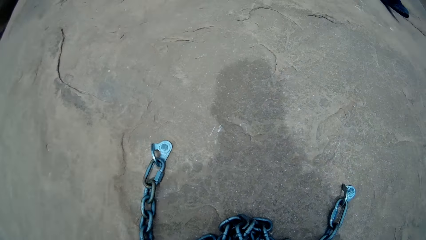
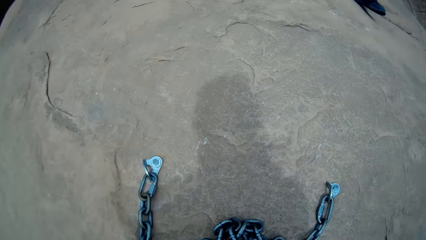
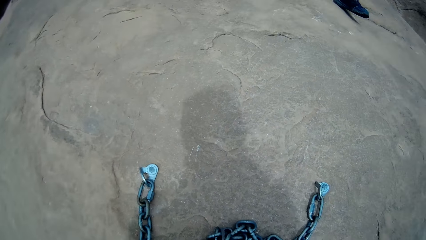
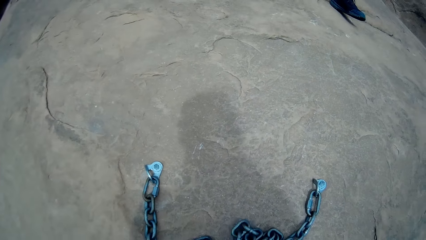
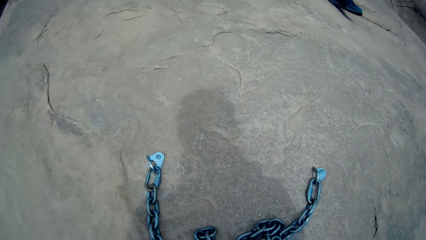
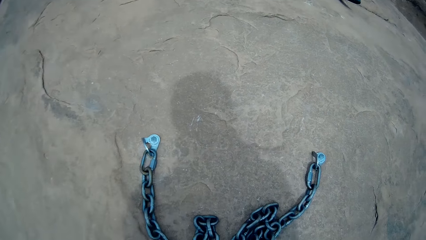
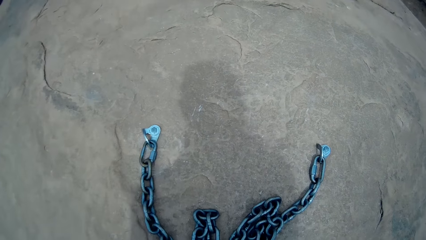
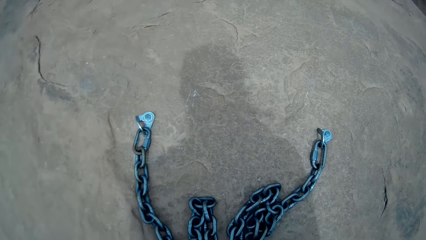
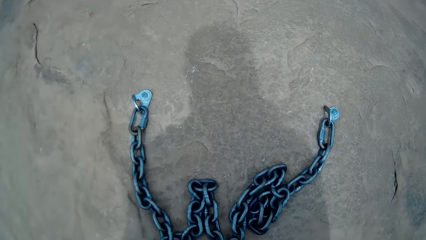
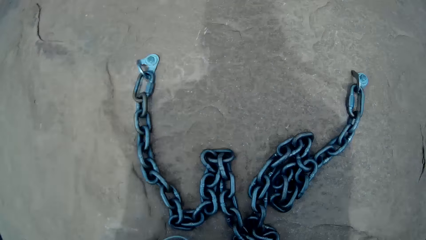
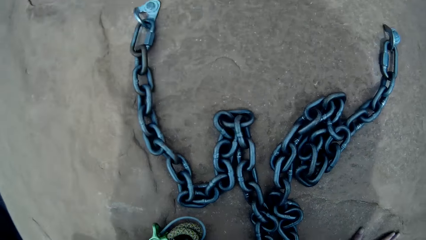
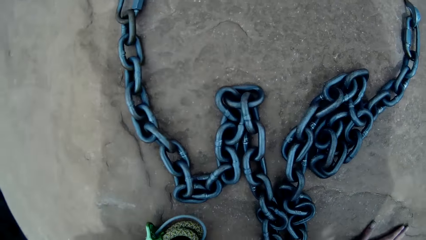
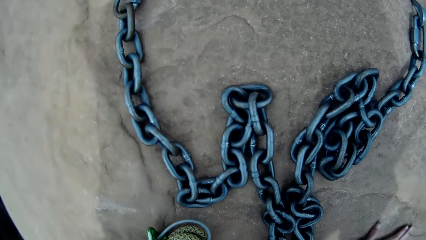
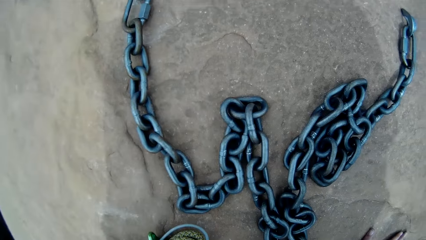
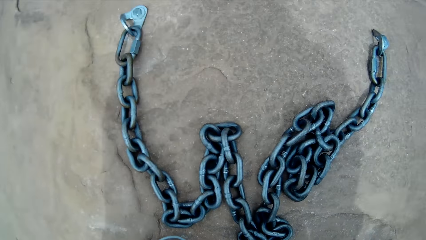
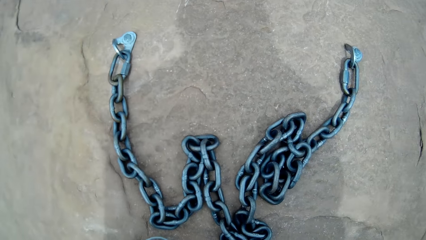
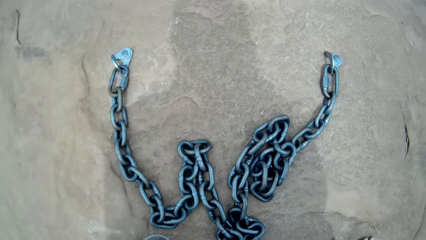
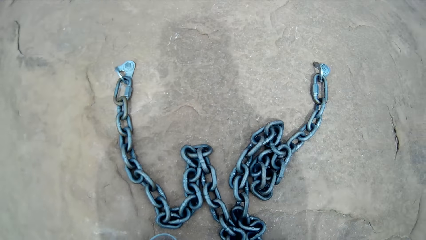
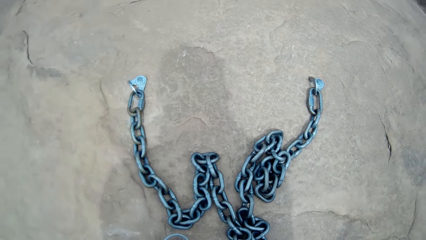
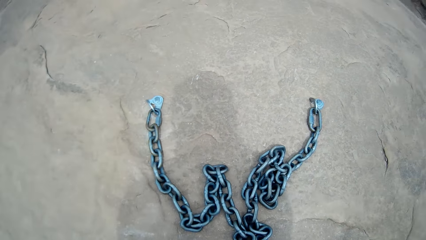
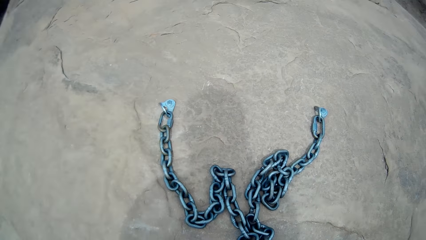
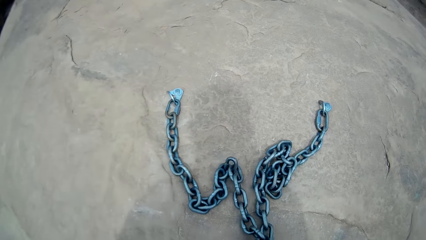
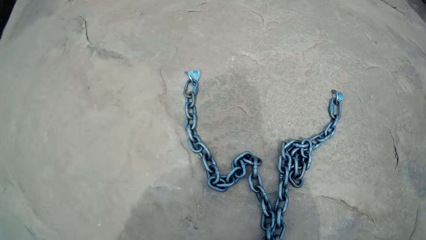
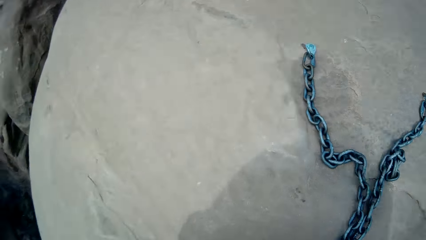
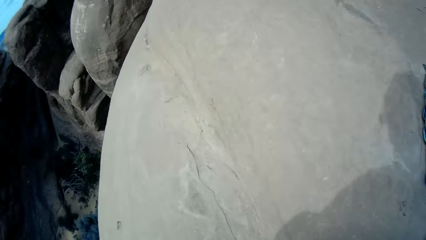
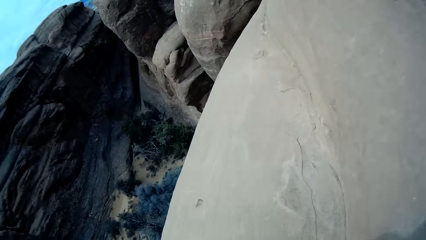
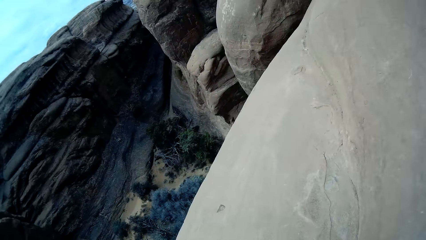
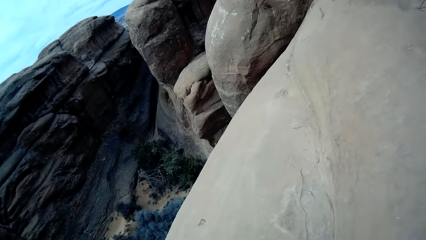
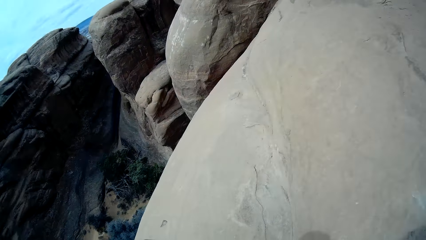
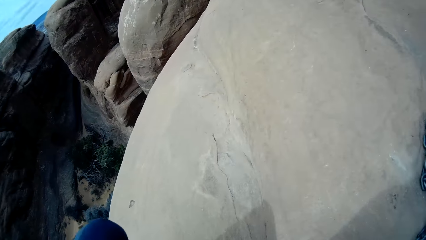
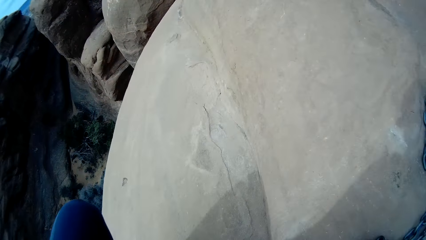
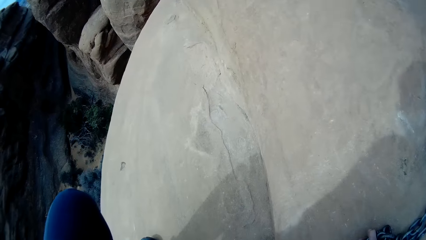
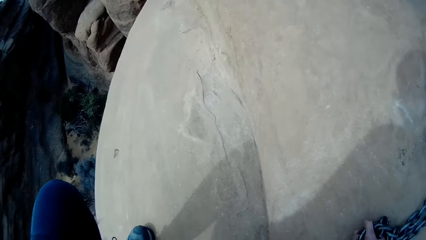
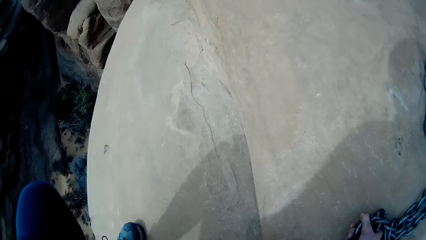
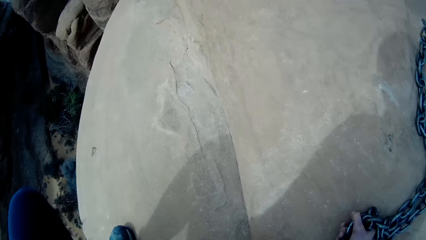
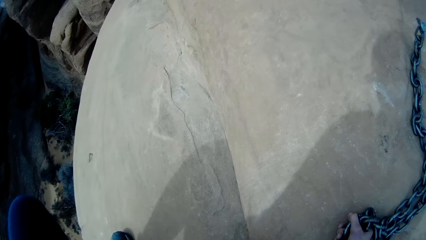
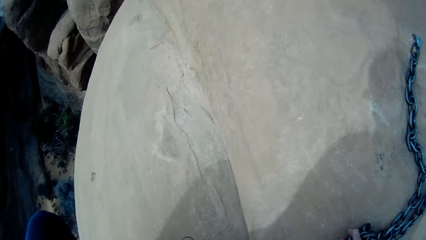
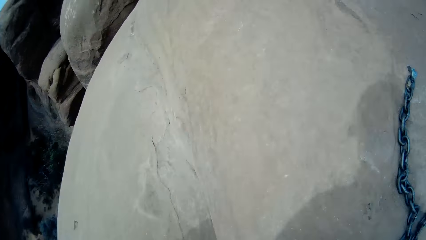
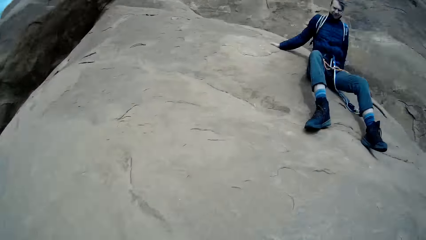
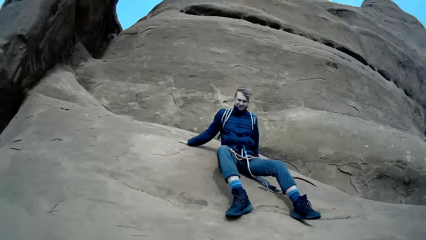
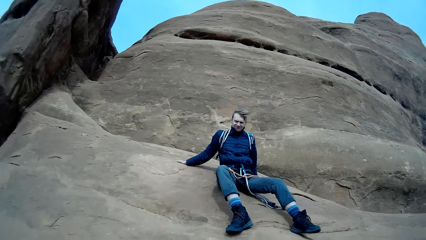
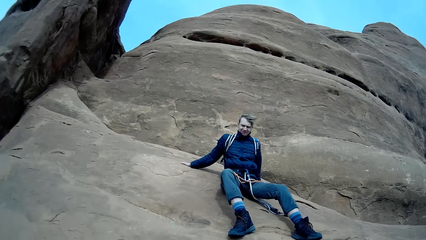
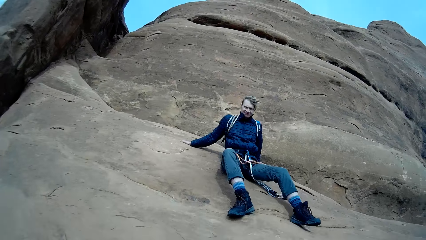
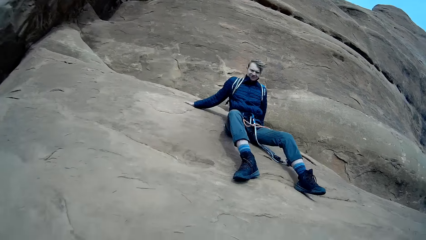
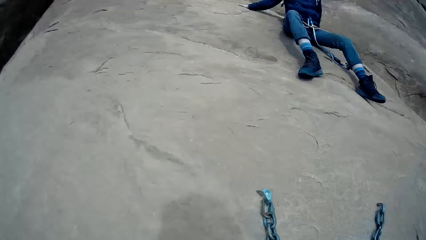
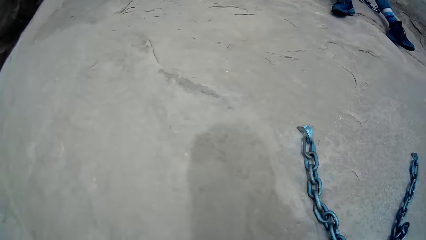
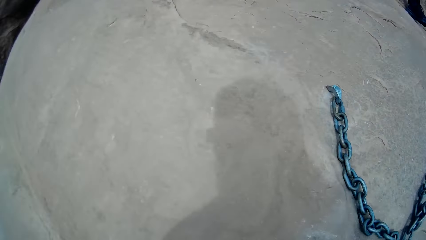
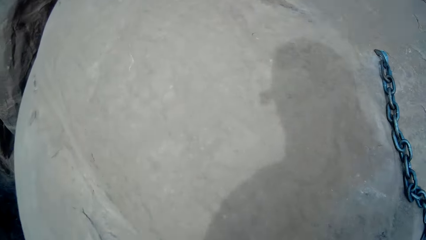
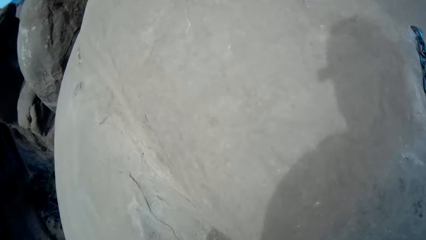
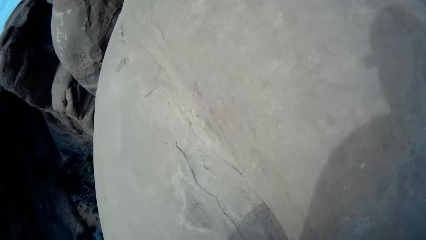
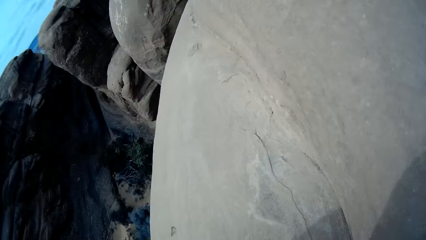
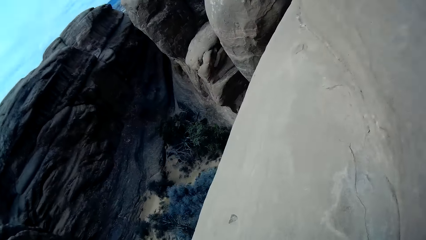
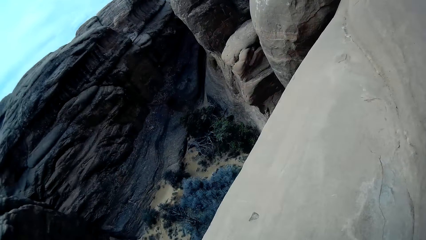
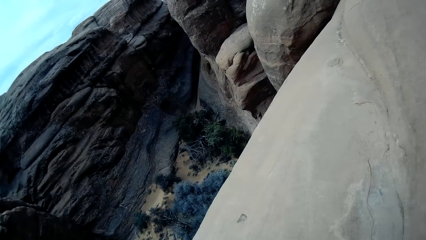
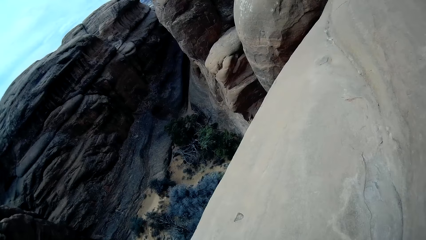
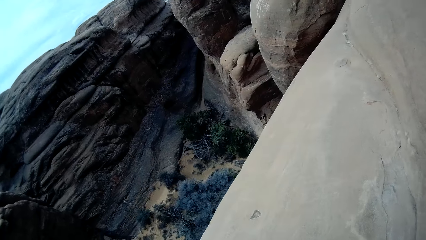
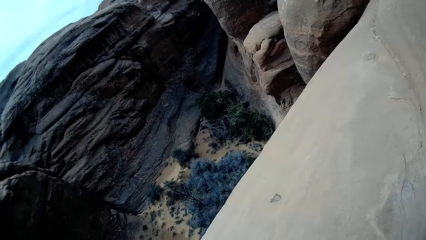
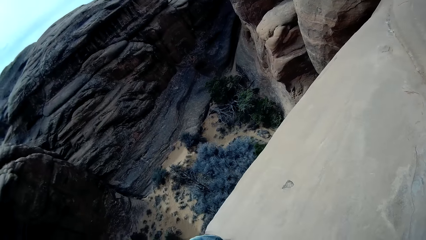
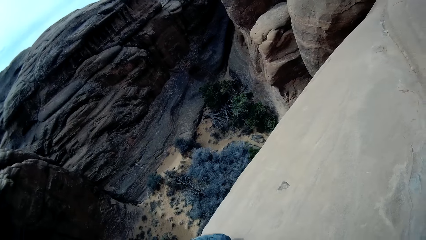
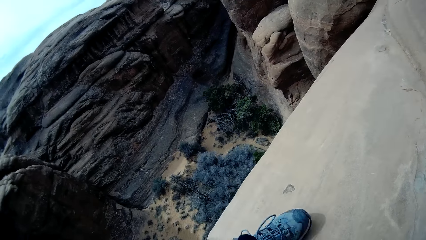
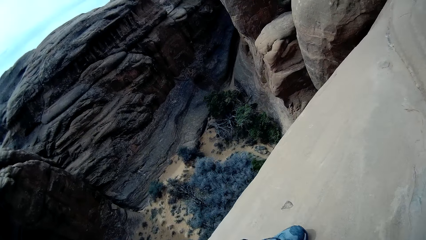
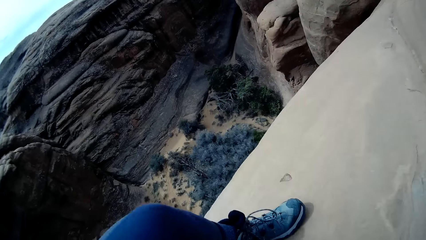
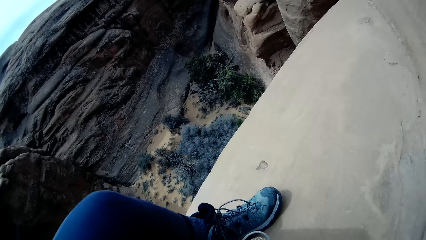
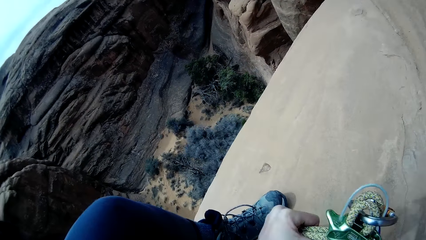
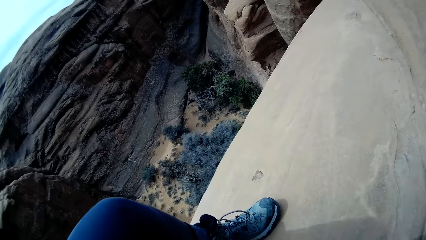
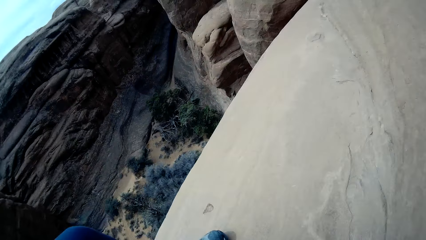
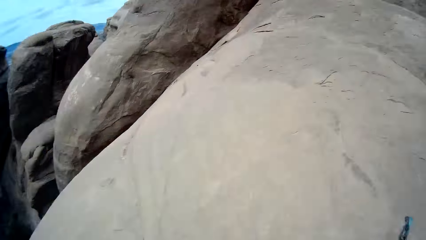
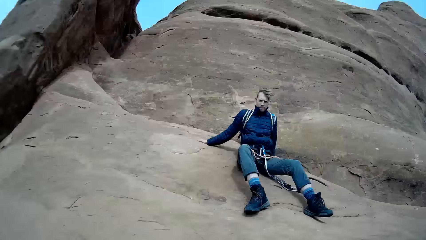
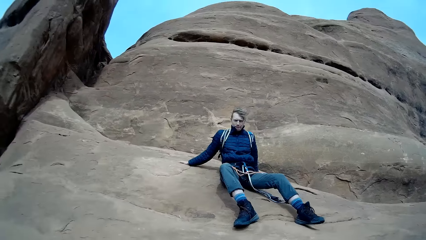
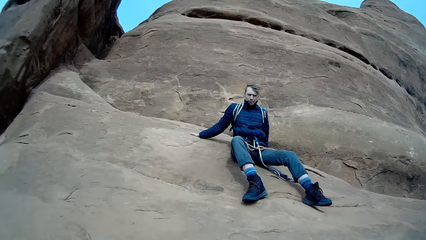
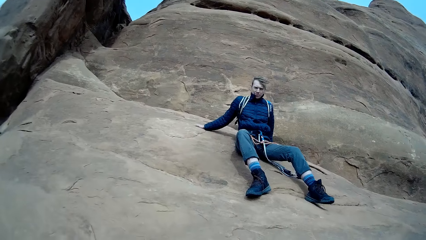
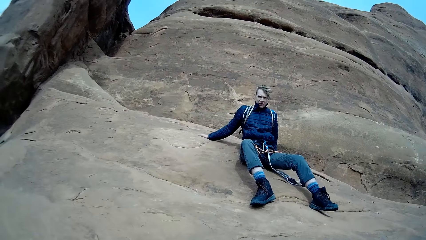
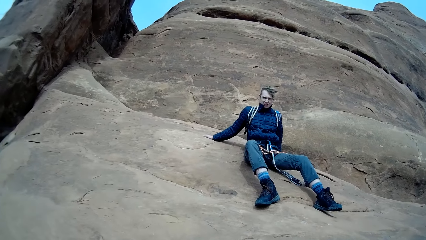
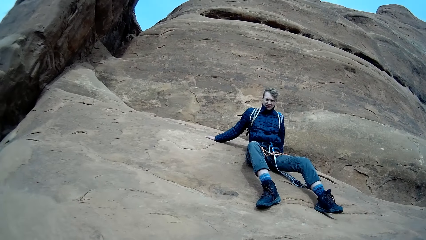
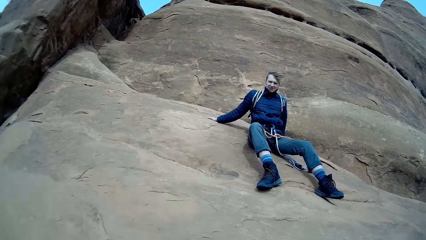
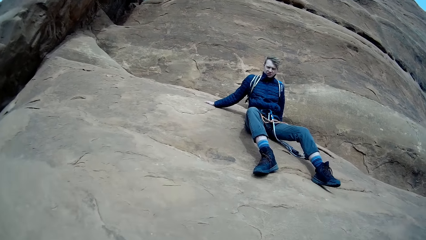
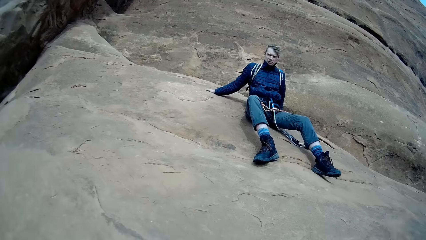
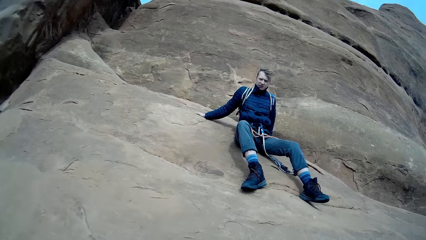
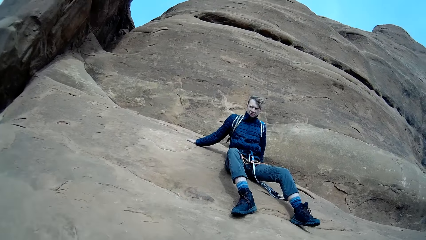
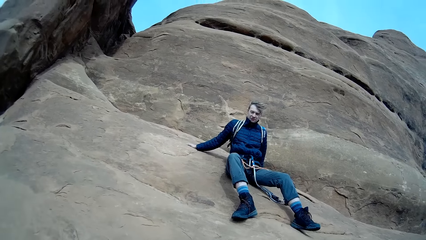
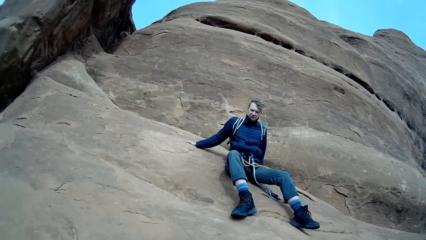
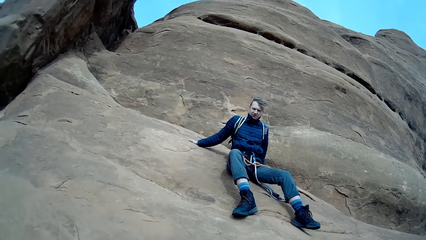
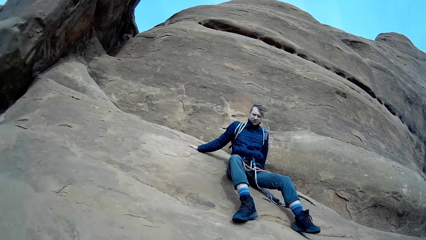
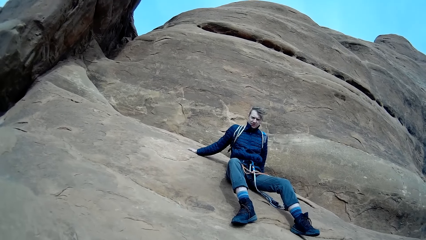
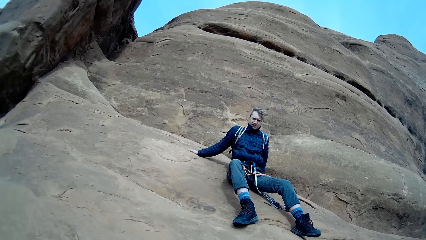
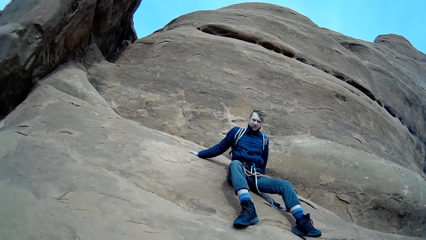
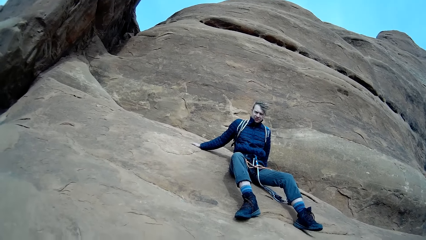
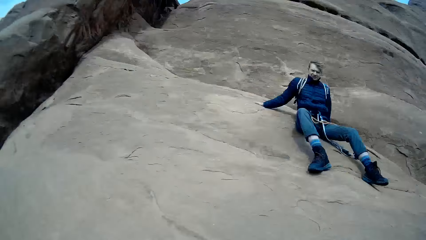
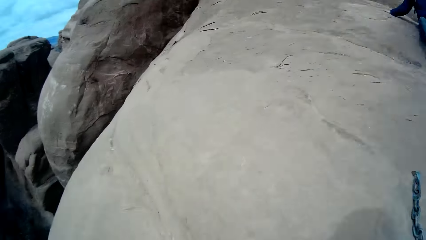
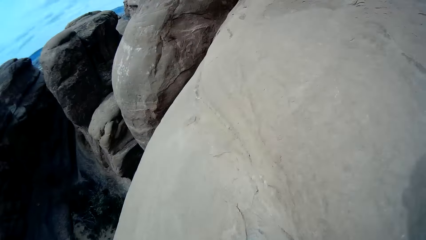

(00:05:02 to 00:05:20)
The camera wearer grabs a rappel chain.
